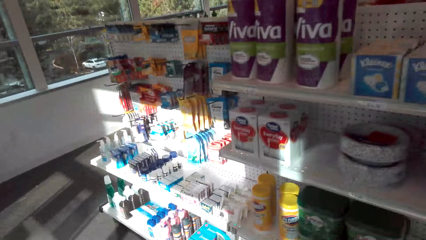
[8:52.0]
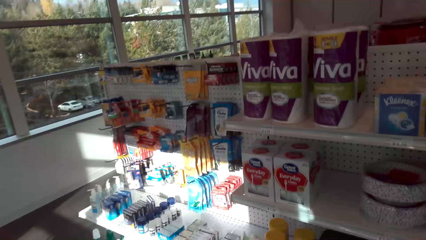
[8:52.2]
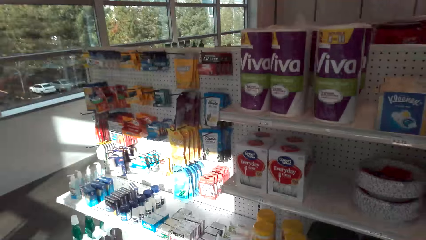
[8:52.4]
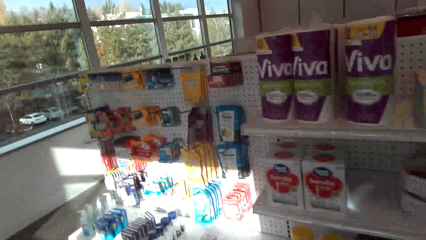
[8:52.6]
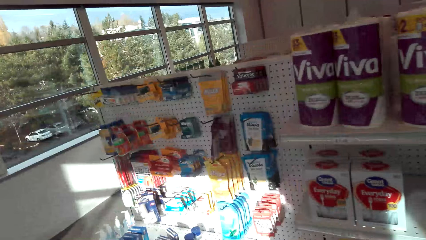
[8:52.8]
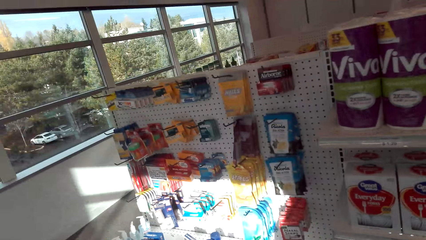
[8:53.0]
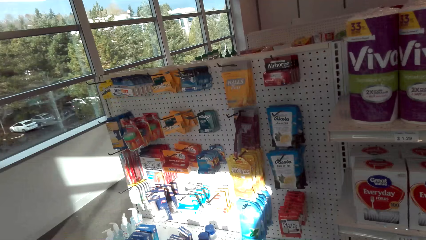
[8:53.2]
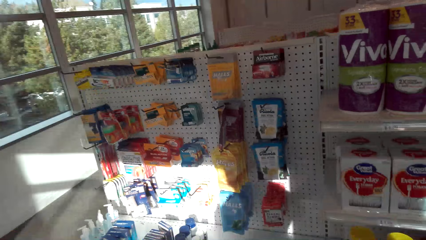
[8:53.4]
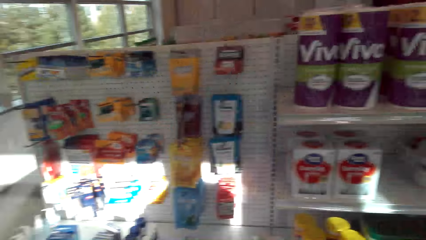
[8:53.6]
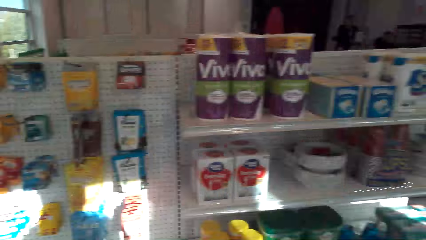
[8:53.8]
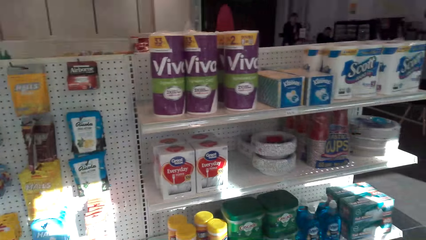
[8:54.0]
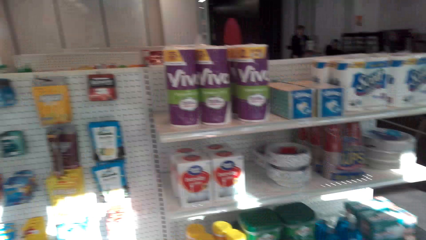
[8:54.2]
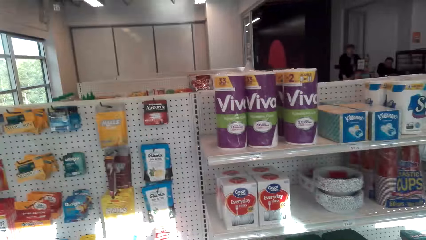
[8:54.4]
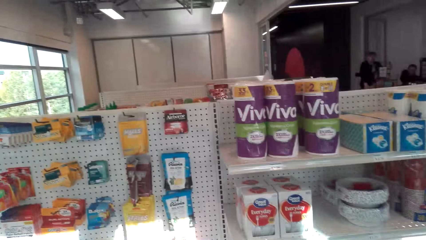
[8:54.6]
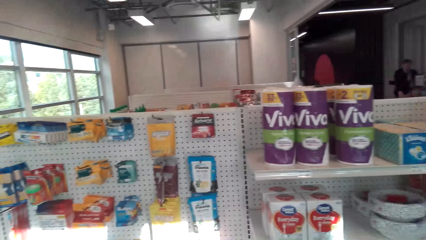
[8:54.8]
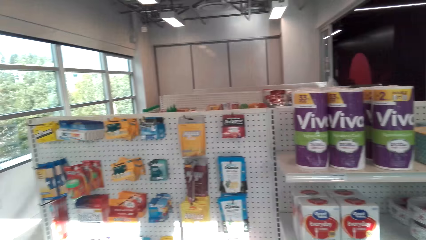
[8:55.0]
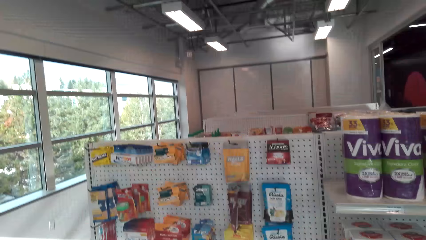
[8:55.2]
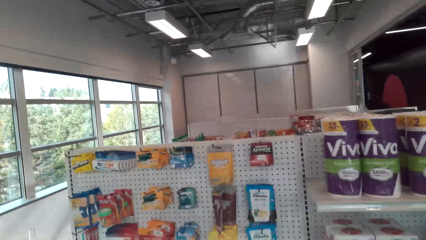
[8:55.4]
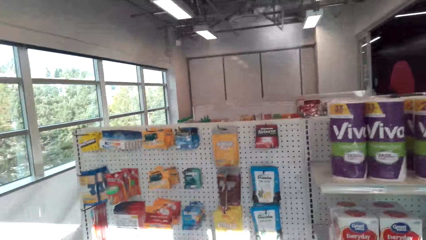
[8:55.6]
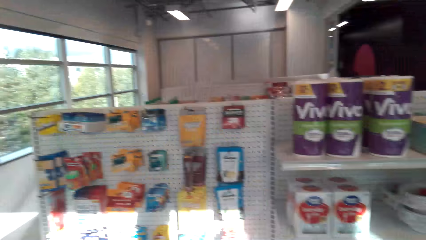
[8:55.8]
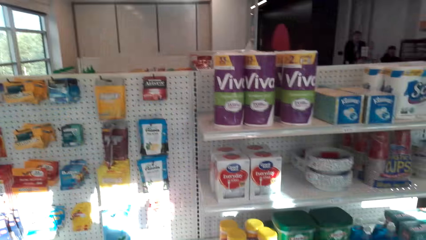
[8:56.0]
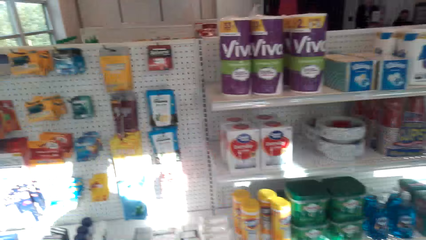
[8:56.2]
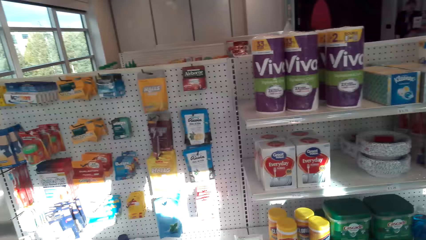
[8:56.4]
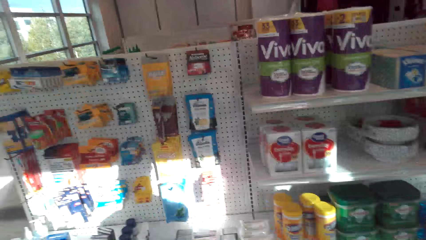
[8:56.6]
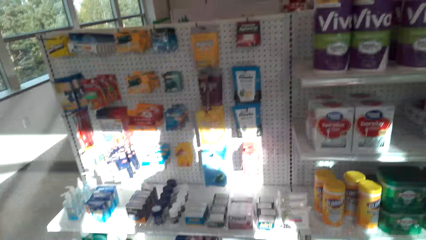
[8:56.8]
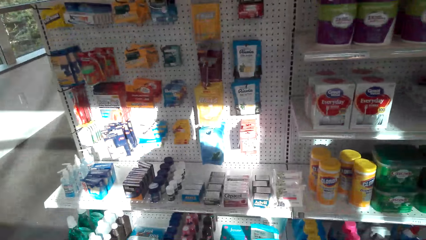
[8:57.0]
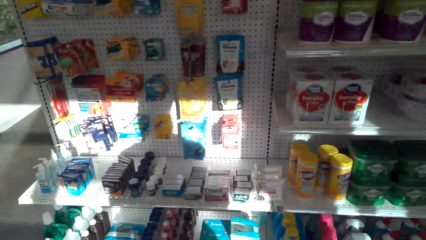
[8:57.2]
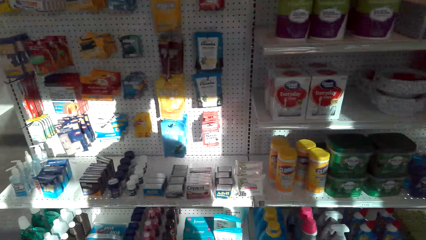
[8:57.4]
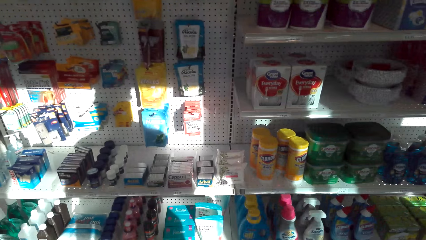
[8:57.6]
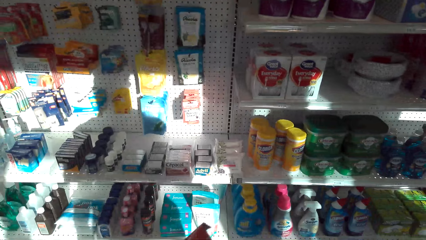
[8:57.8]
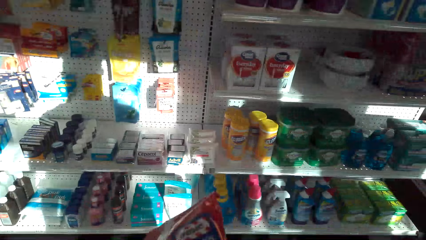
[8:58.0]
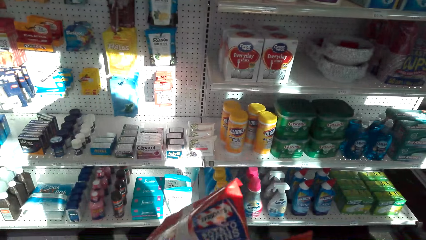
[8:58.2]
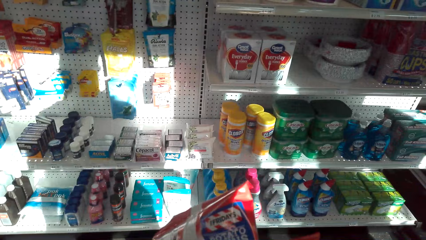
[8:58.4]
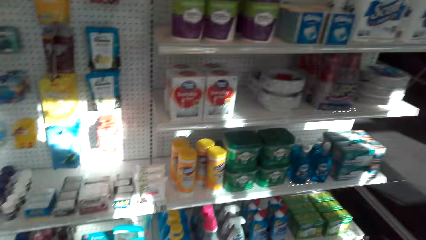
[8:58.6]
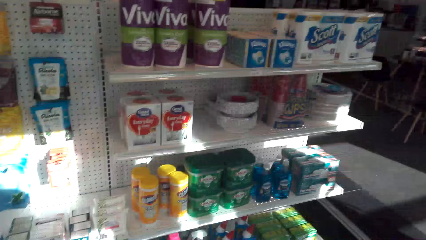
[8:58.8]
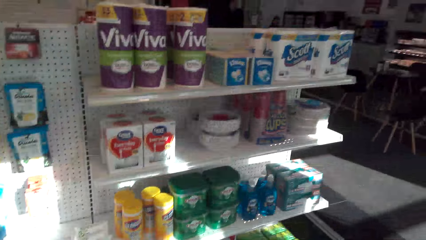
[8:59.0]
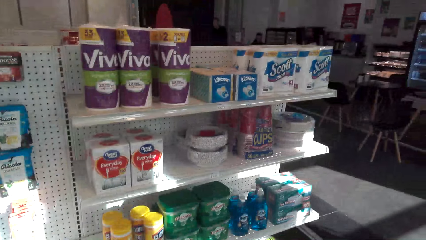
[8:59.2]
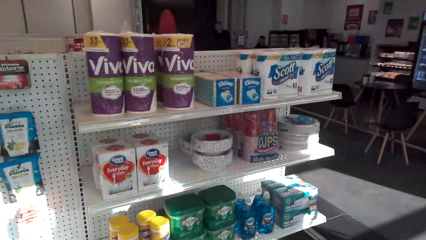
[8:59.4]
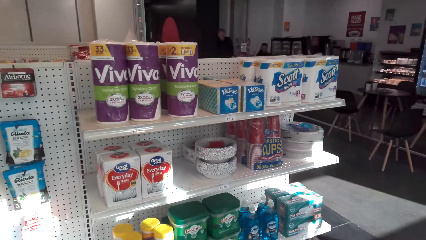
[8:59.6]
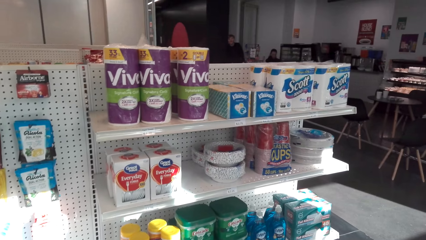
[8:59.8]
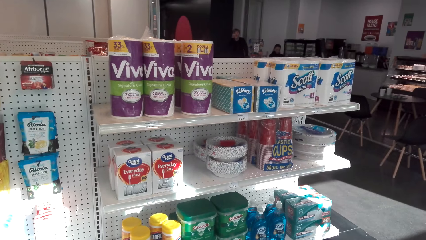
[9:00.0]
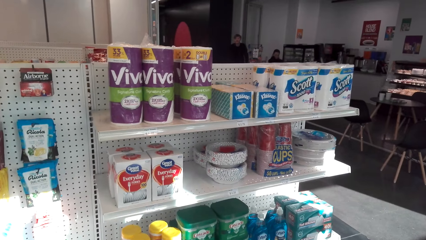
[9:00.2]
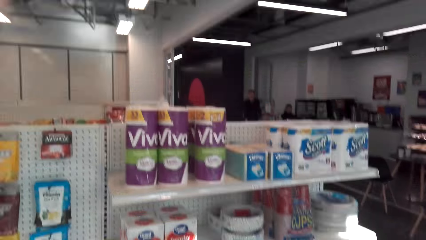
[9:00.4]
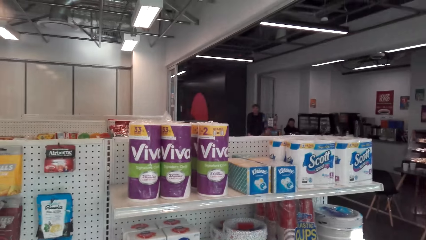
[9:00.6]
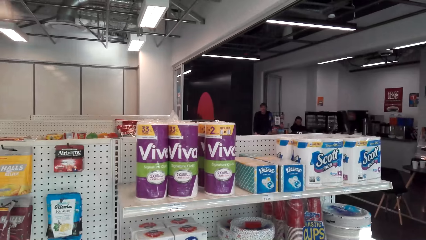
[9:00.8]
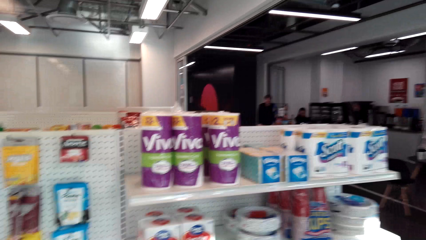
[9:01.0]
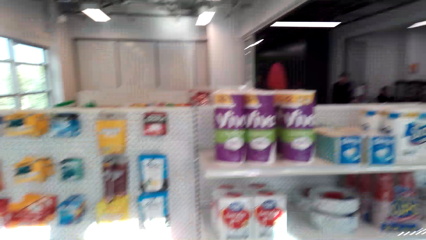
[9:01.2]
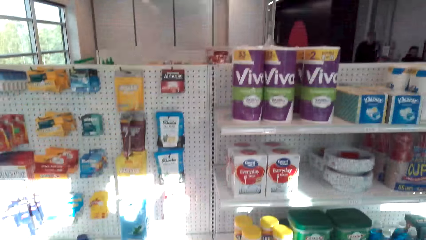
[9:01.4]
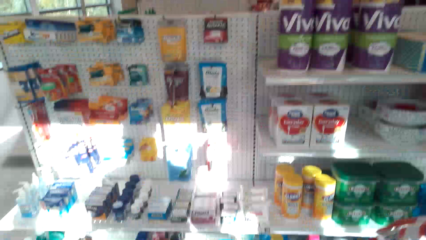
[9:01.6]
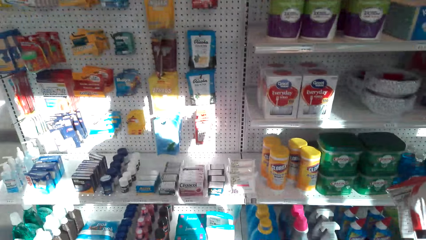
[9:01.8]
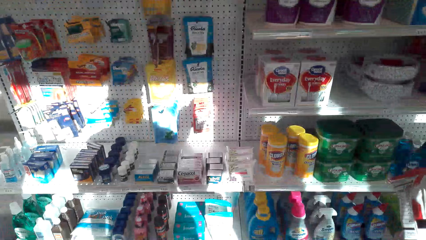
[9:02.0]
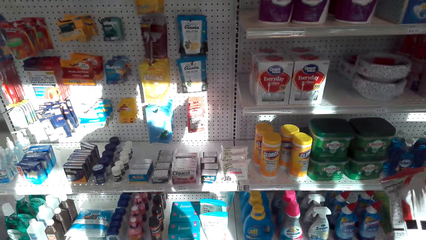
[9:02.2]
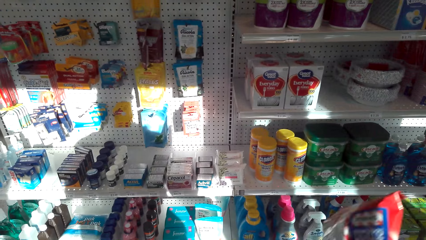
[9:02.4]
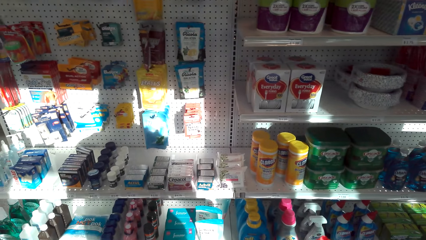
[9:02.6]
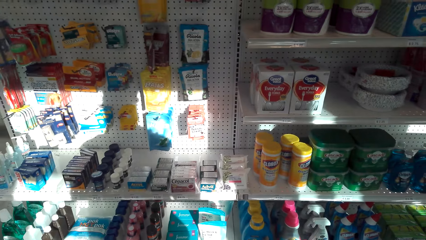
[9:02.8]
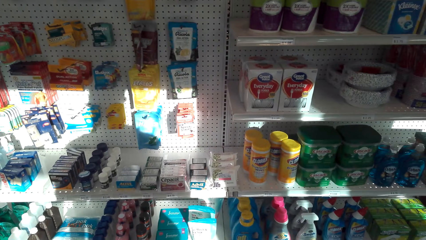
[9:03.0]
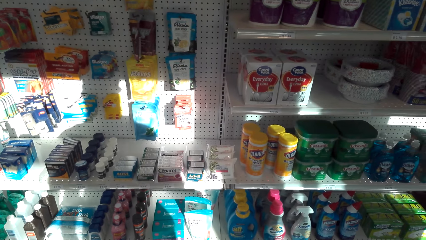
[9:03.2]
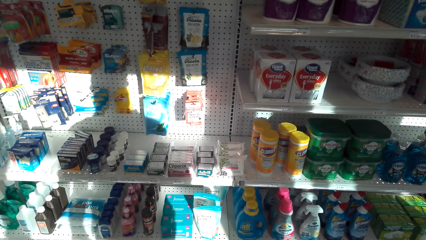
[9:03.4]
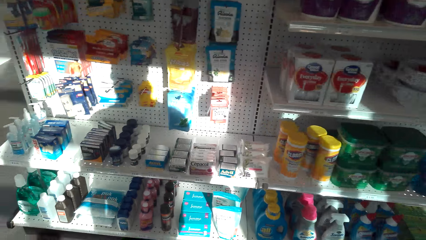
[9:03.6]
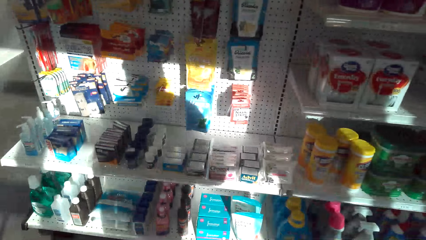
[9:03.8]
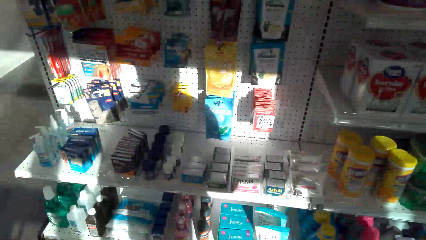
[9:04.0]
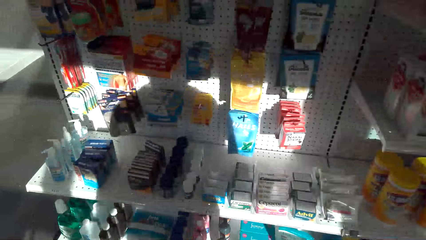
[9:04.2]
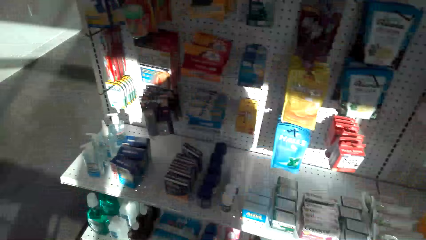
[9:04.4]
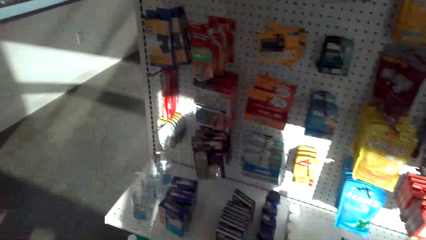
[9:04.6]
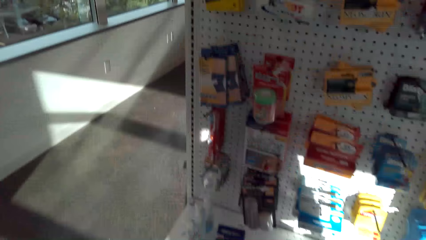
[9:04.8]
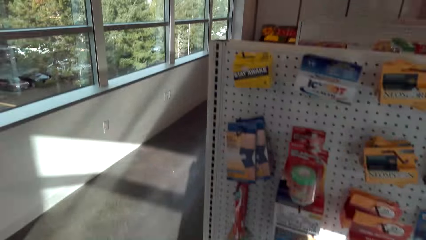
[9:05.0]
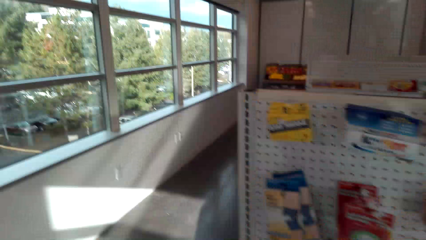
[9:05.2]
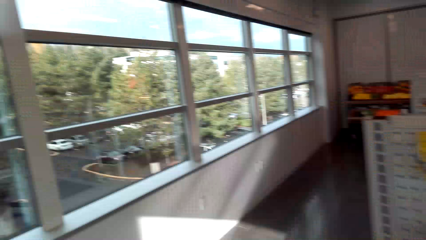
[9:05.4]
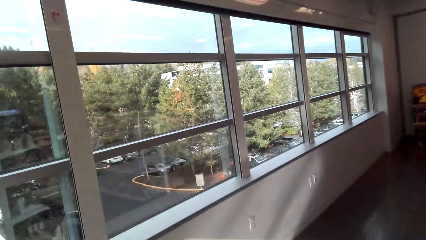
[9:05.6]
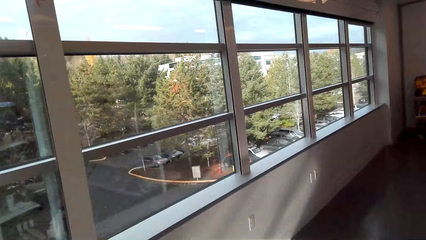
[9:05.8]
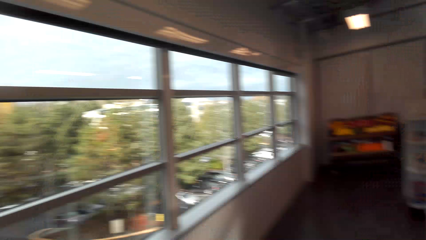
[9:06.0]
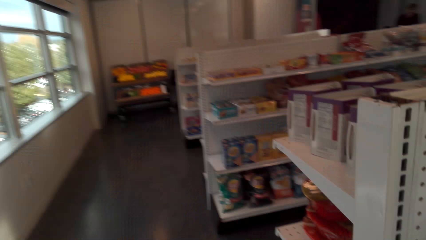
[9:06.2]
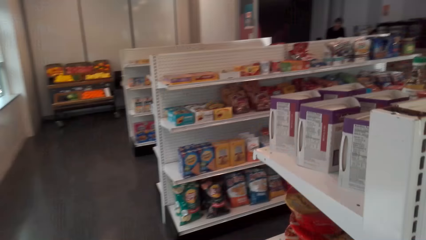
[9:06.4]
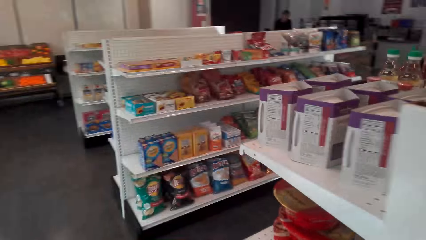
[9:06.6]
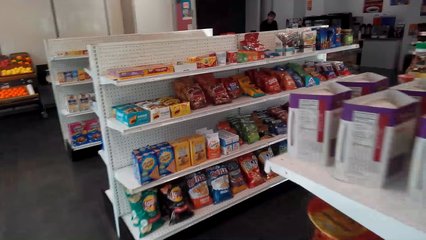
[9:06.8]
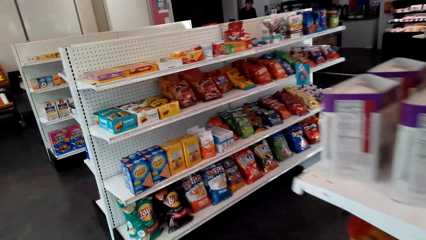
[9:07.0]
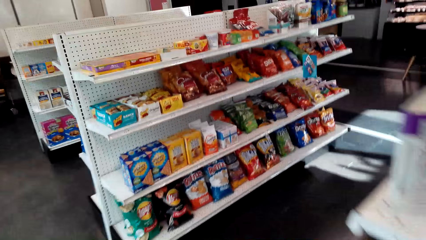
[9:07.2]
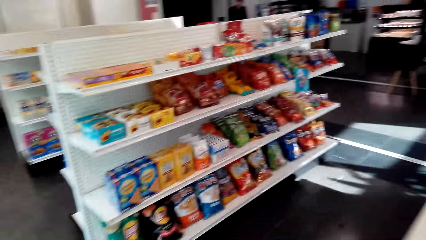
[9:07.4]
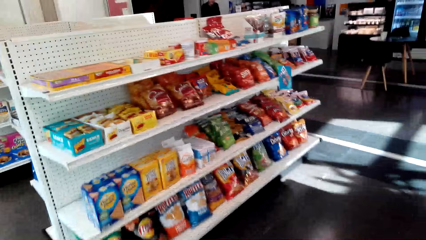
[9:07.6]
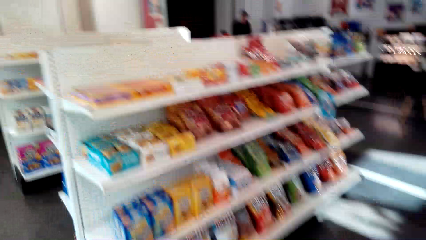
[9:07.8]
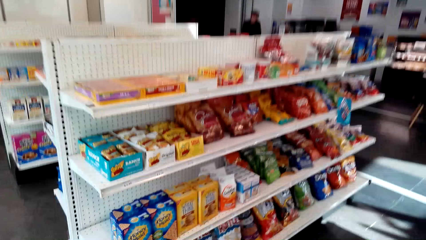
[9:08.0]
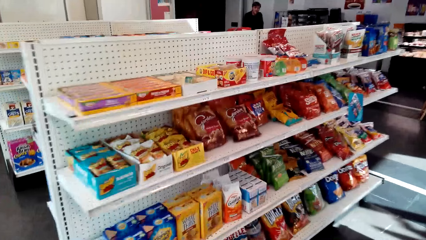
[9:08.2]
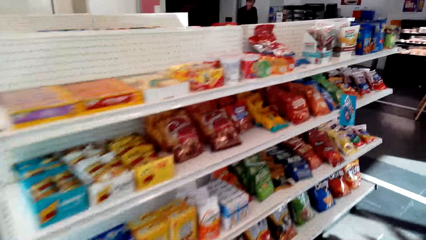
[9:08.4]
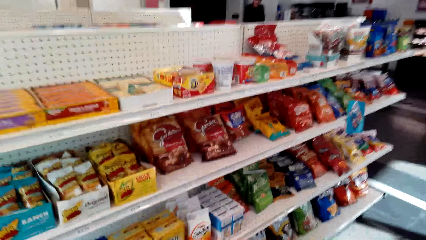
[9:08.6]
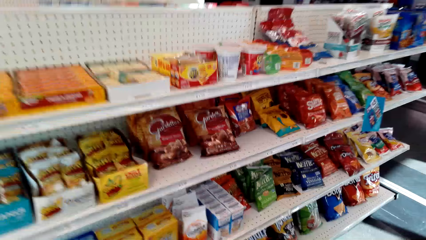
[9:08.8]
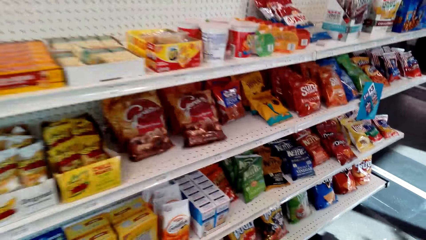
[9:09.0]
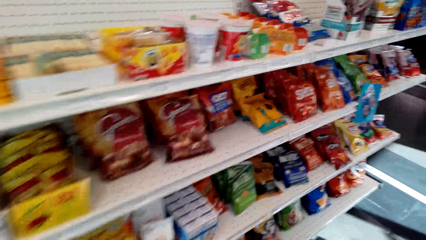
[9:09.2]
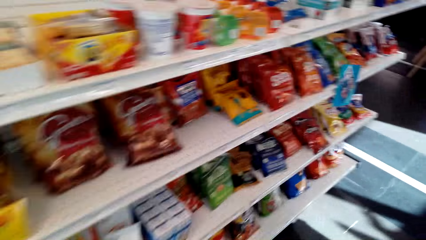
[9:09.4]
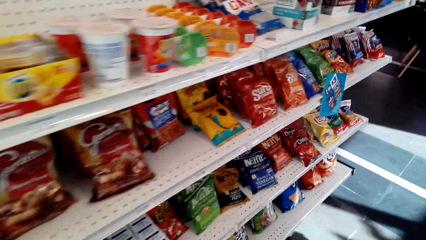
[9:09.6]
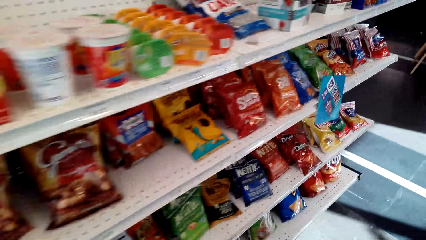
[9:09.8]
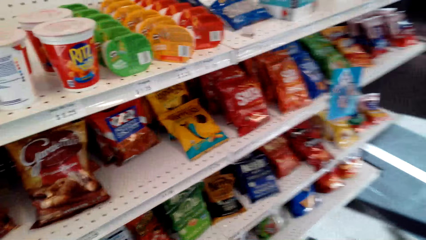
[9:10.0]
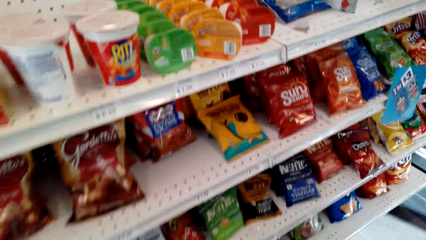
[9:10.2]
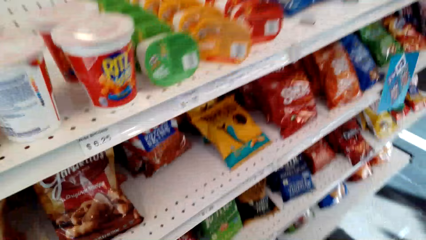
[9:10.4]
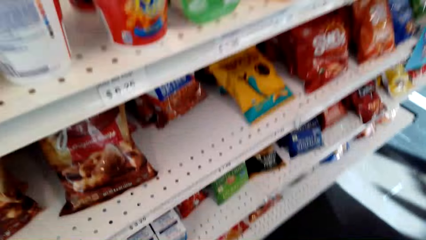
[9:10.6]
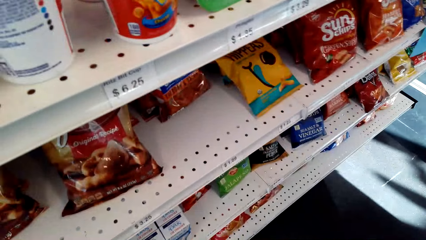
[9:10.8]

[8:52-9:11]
The camera wearer converses. They walk in the mall.
